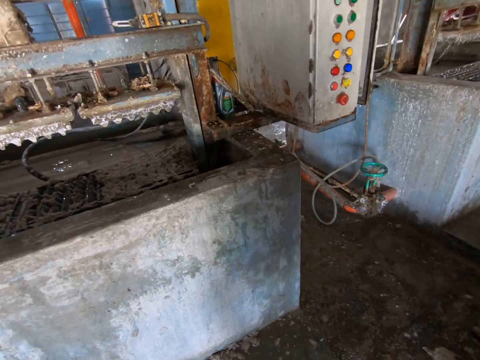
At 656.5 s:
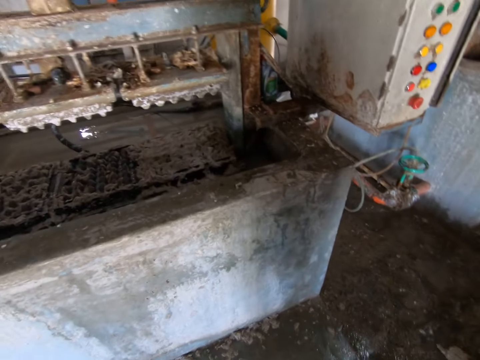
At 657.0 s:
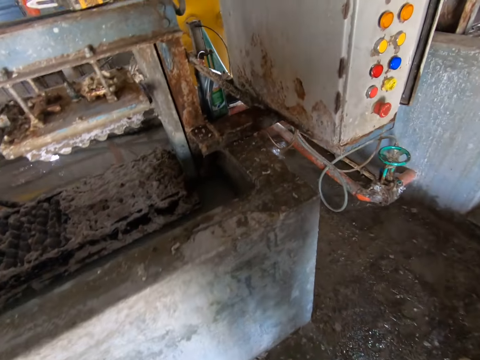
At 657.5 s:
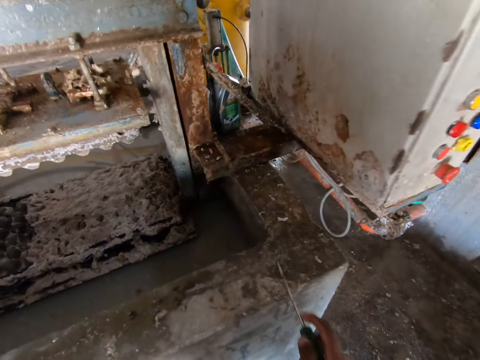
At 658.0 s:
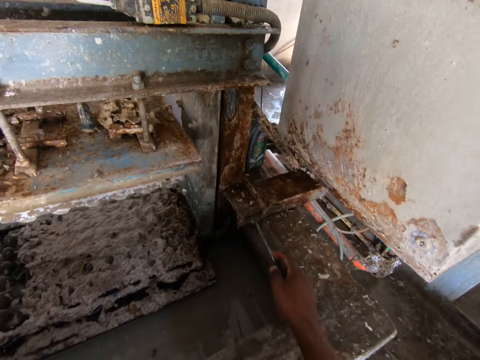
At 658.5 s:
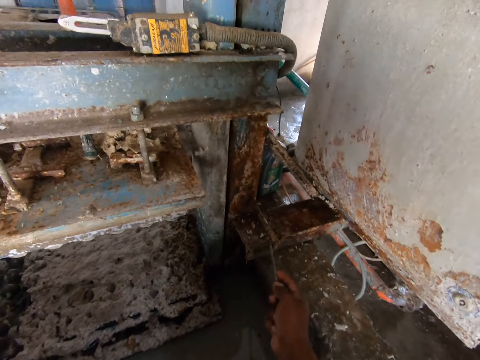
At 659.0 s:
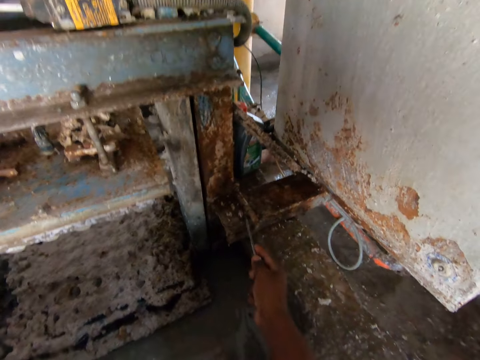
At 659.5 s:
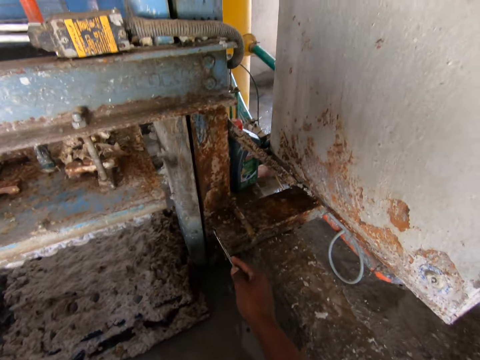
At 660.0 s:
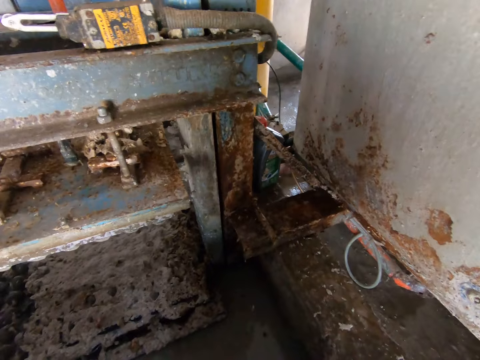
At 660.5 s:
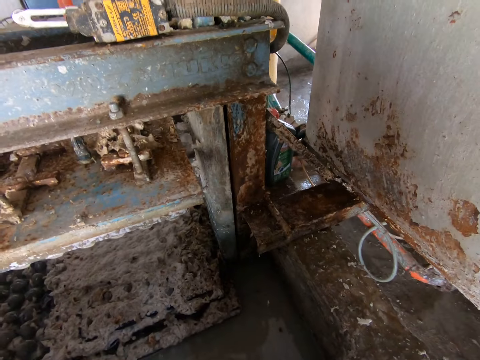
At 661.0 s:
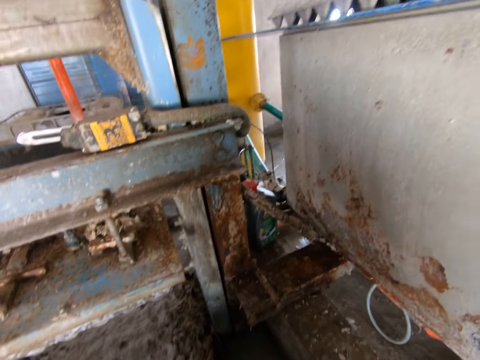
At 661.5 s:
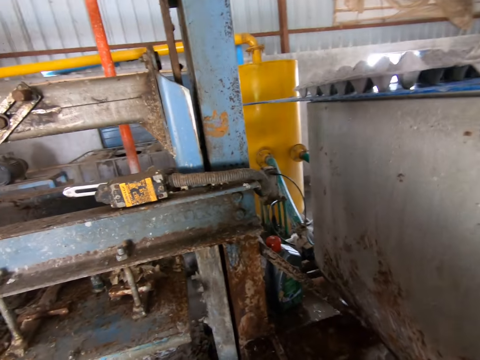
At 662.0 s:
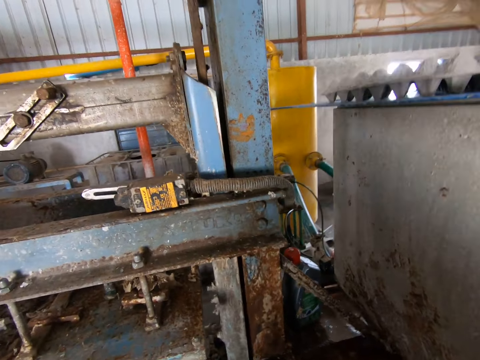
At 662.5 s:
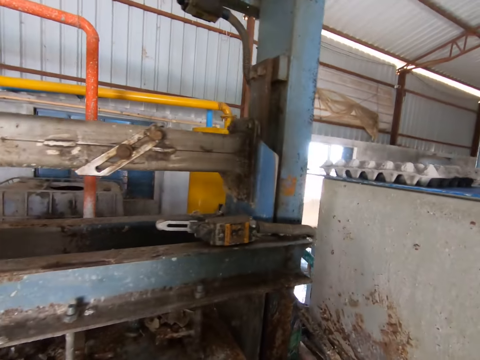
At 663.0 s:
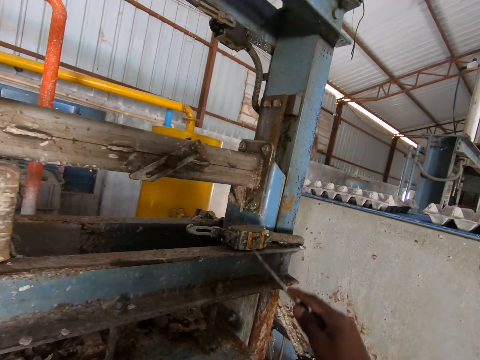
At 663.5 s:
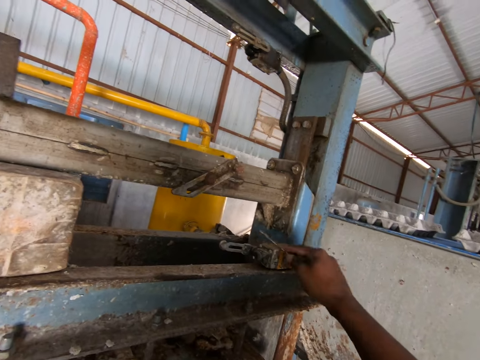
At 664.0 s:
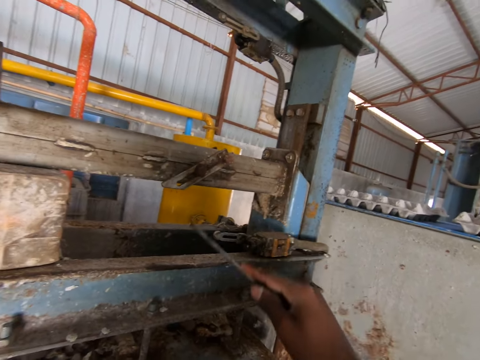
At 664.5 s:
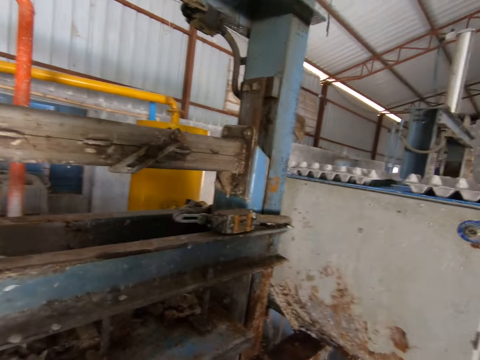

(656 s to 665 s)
The camera wearer holds the screwdriver with the right hand. They clean the metal. They remove the trash with the screwdriver. They look around. They clean the metal.

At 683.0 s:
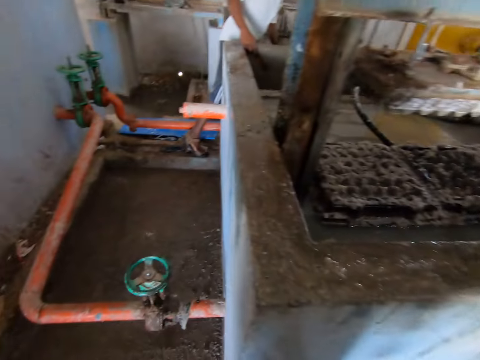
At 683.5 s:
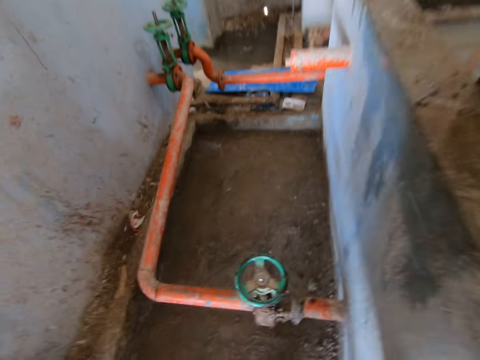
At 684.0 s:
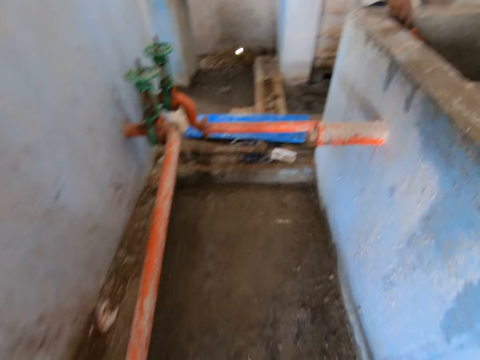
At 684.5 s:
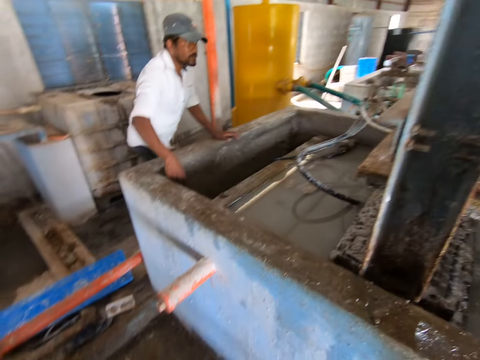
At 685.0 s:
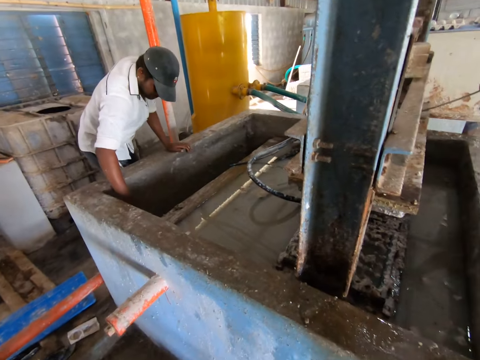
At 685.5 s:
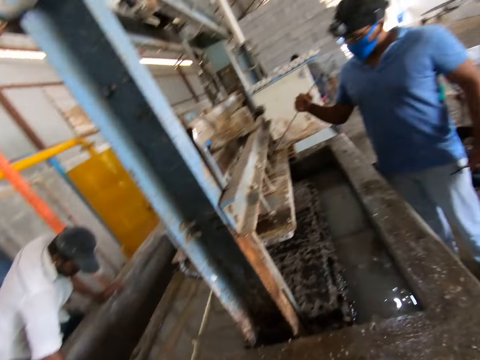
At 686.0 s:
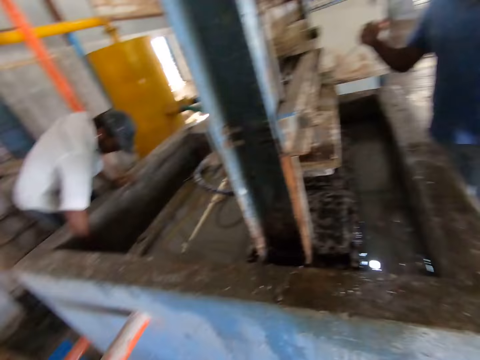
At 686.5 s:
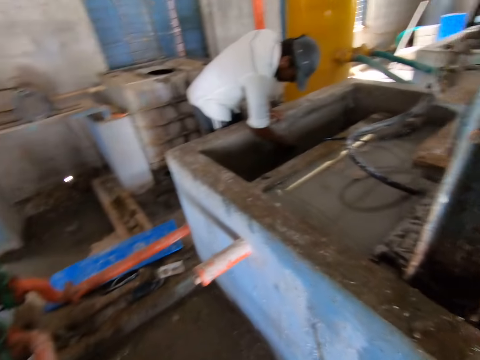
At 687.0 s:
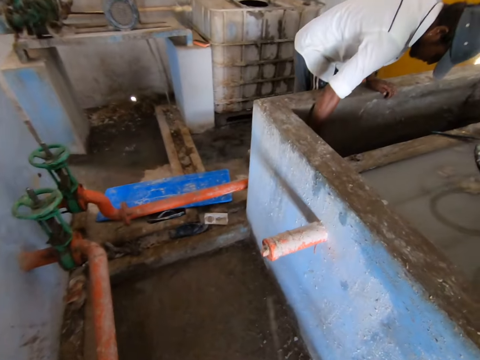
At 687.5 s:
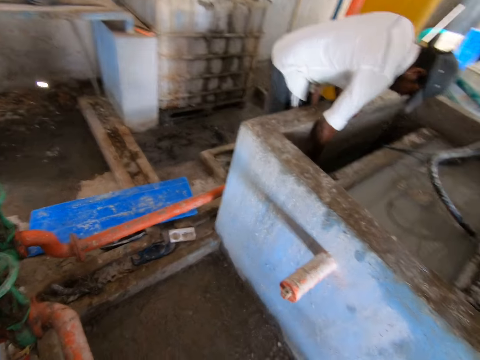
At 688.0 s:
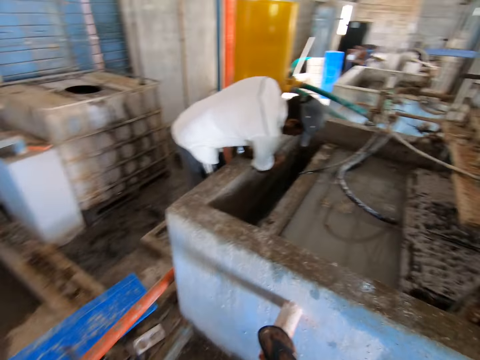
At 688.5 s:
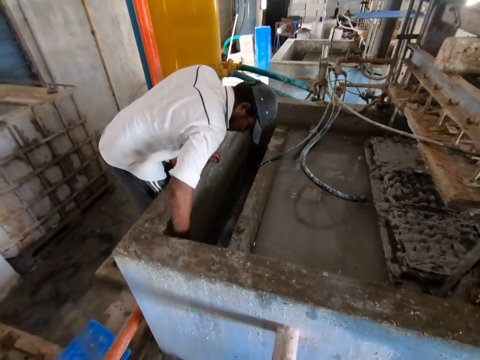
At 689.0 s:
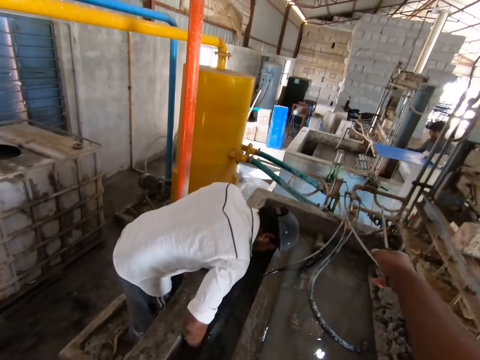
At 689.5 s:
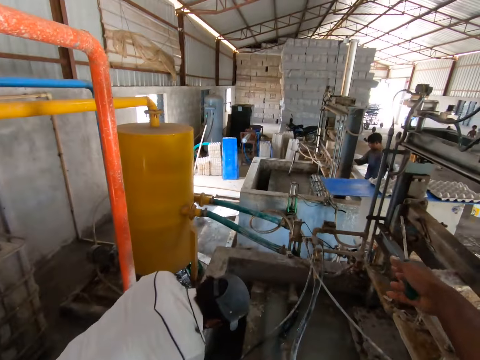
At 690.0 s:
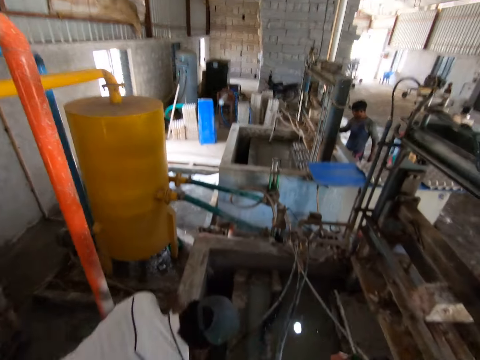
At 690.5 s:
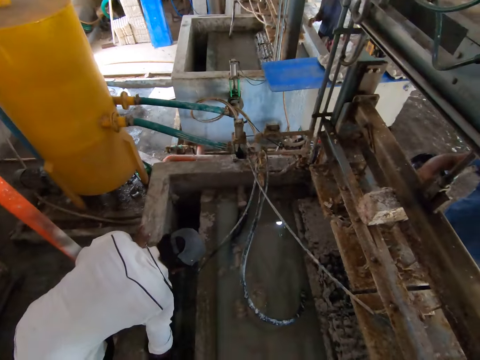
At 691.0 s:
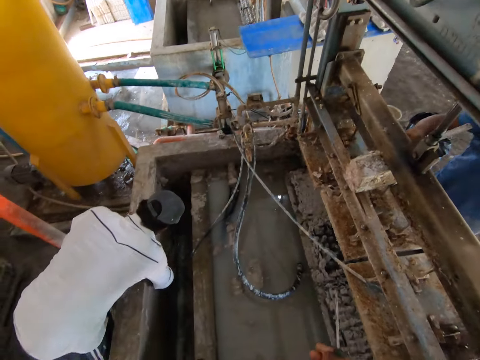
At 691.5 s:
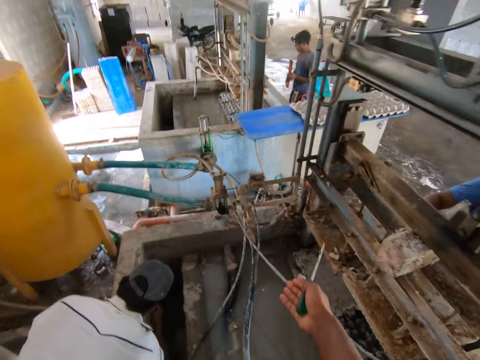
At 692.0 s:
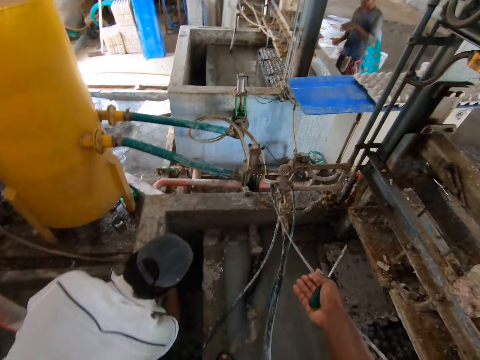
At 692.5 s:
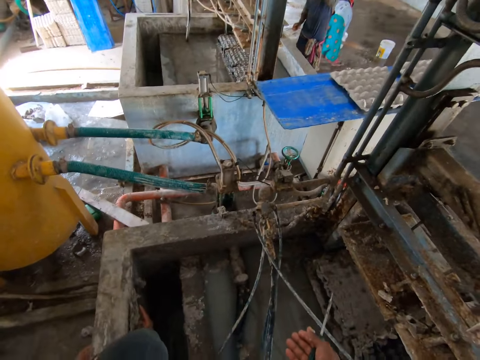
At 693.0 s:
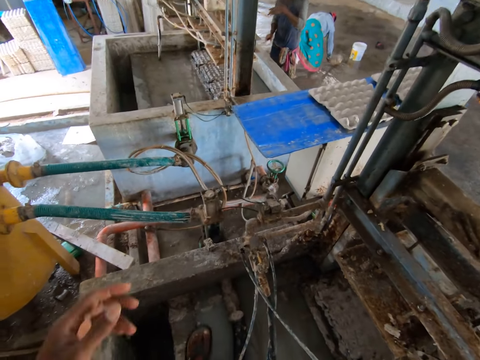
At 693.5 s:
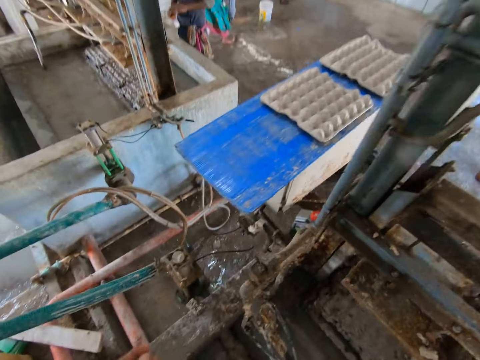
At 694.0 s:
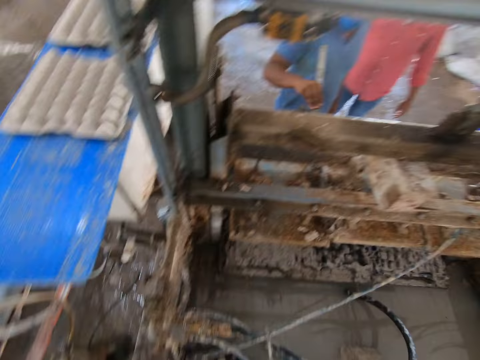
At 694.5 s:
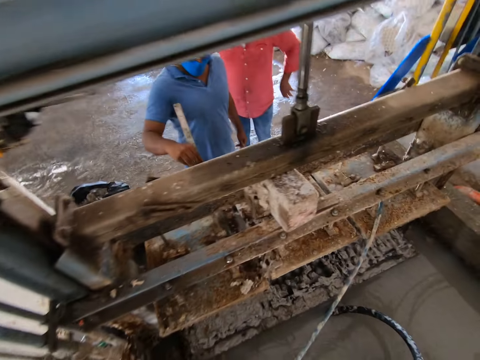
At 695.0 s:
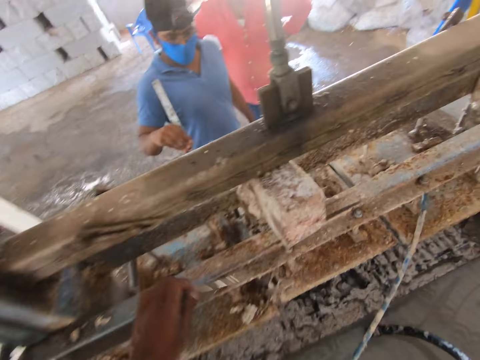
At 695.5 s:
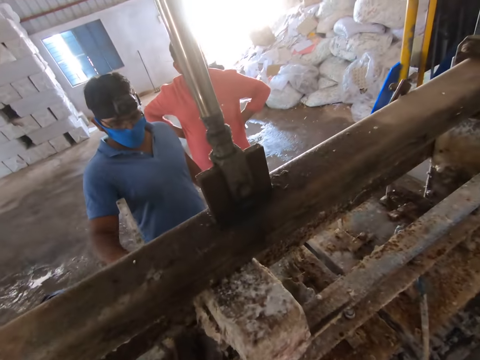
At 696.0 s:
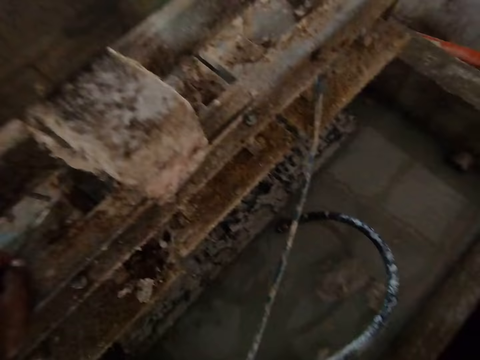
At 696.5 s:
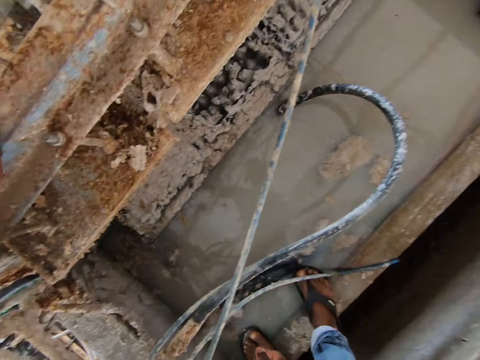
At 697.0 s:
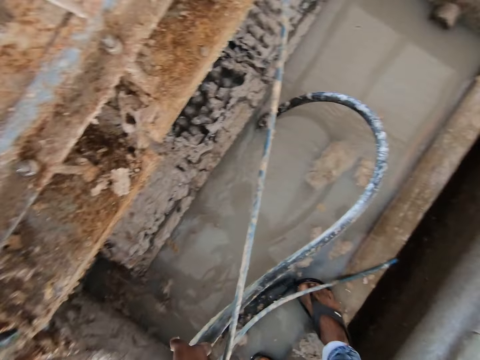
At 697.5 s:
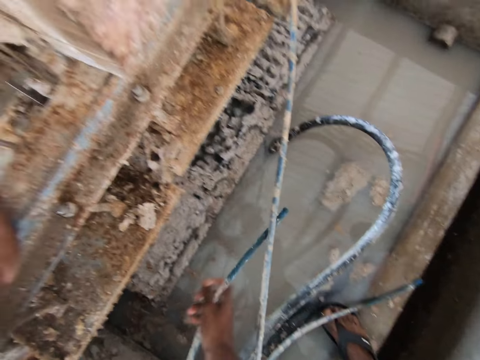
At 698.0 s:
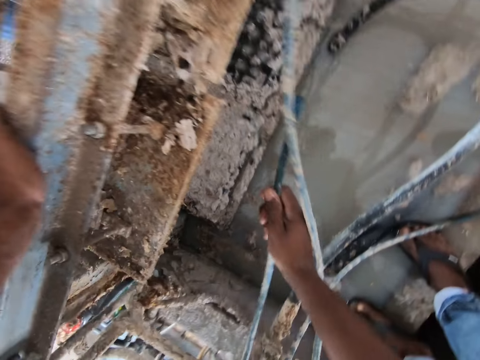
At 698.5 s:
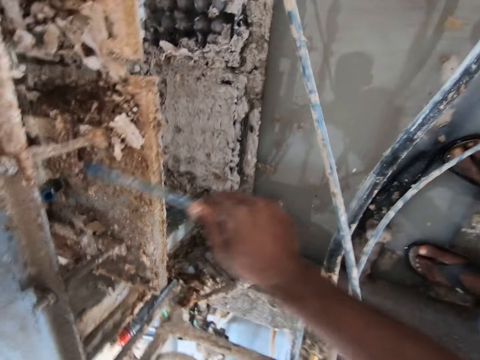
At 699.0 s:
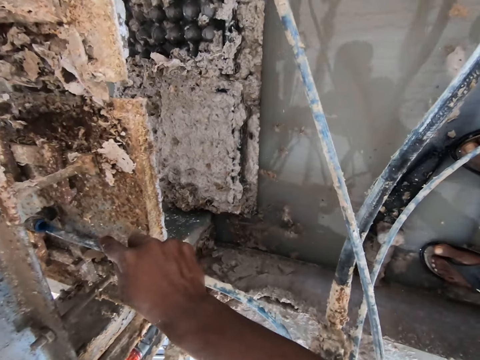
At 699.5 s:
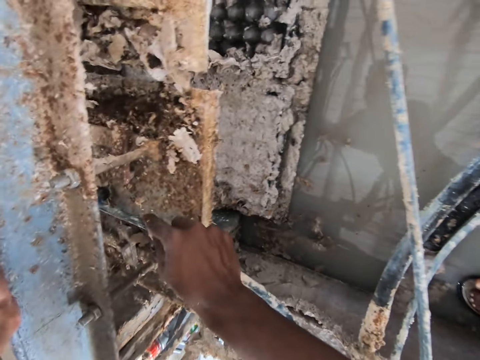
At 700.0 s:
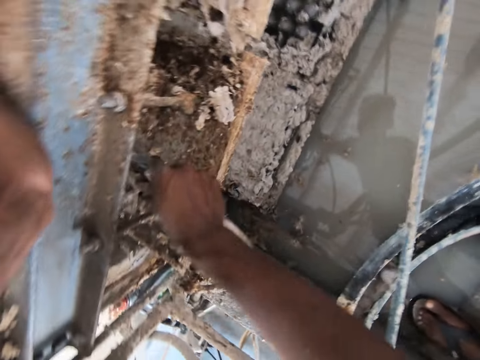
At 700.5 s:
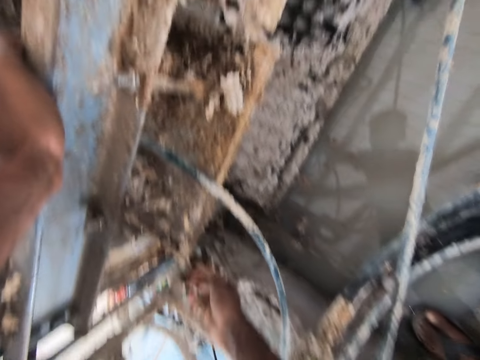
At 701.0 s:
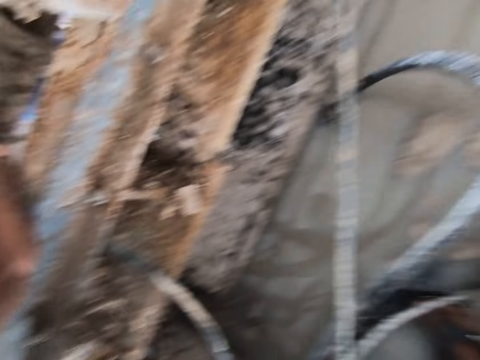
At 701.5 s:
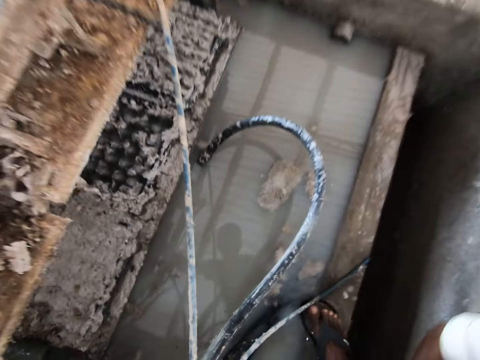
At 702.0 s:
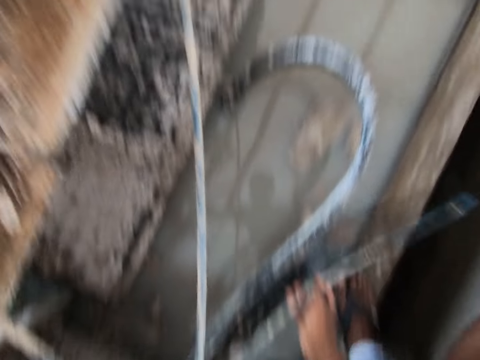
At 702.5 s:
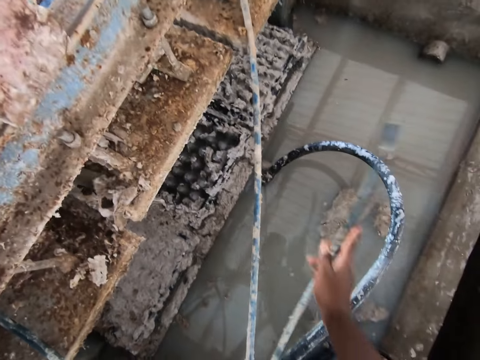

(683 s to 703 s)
The camera wearer walks around. A person holds the metal. A man cleans the wall. The camera wearer steps on the metal and points at the machine. Another man cleans the metal. The camera wearer looks down. They hold the water pipe and connect the pipe.
